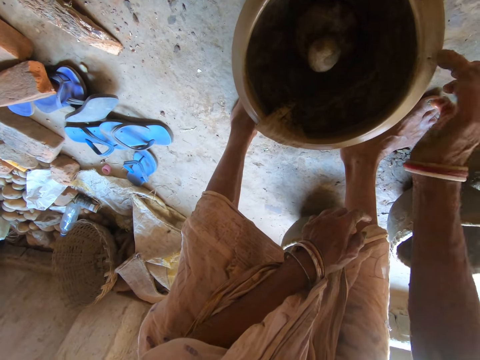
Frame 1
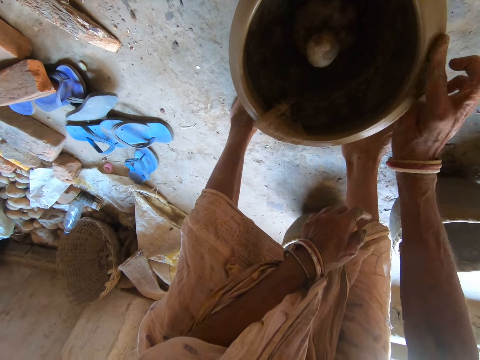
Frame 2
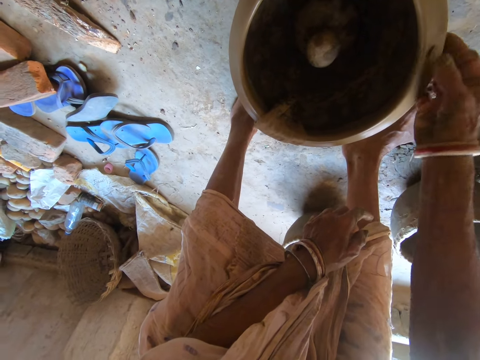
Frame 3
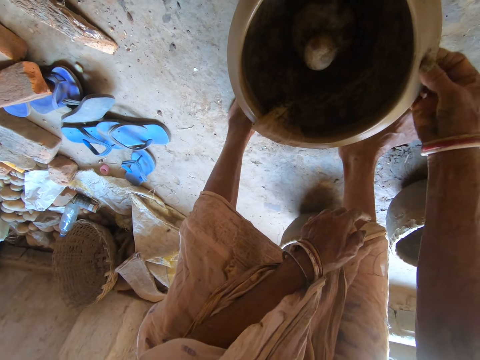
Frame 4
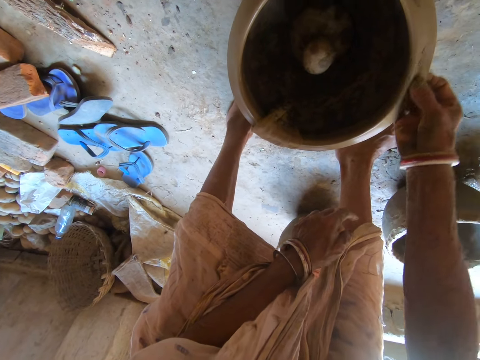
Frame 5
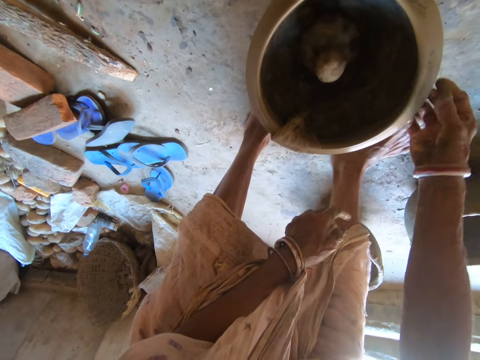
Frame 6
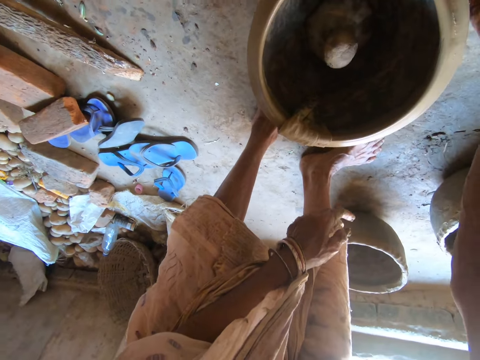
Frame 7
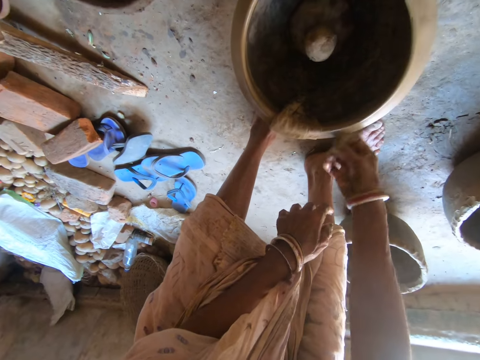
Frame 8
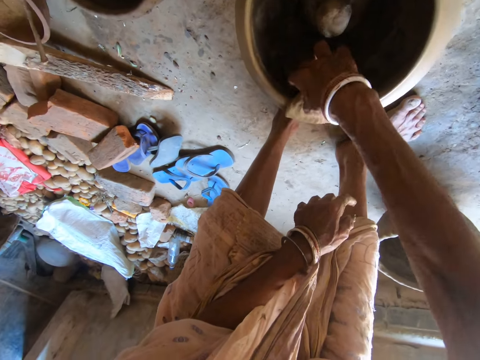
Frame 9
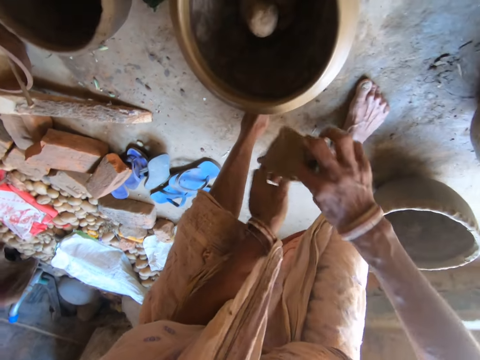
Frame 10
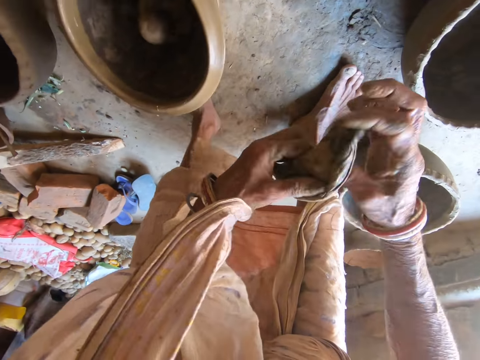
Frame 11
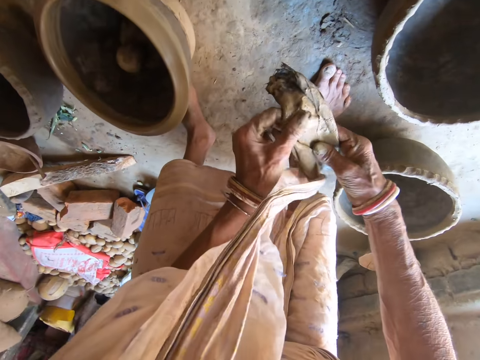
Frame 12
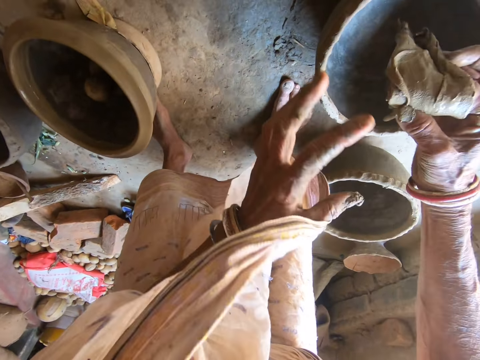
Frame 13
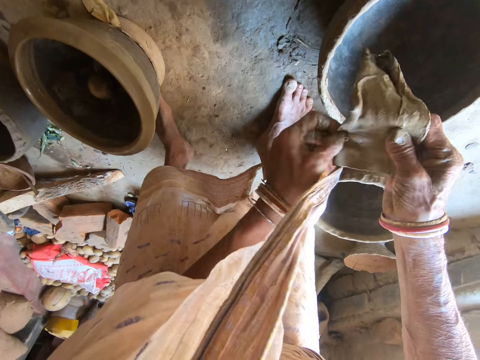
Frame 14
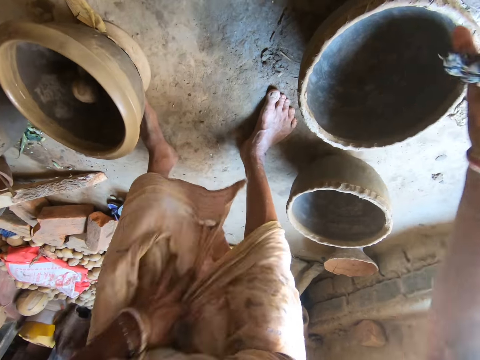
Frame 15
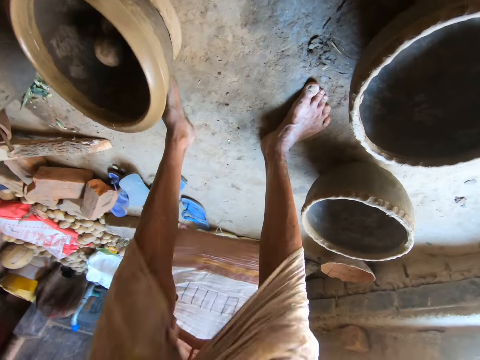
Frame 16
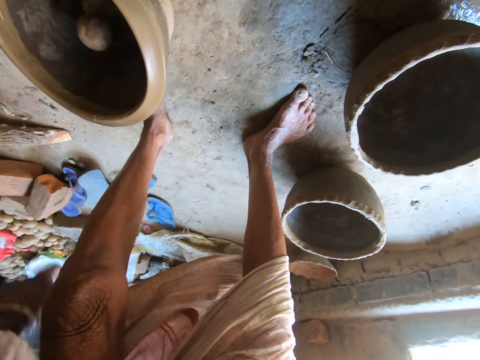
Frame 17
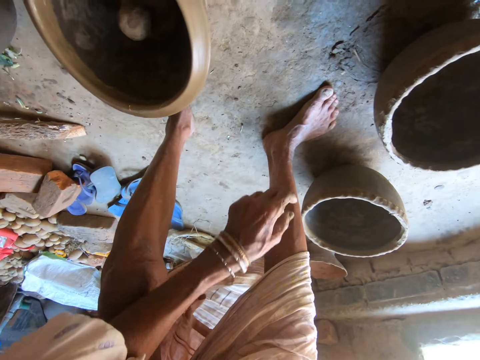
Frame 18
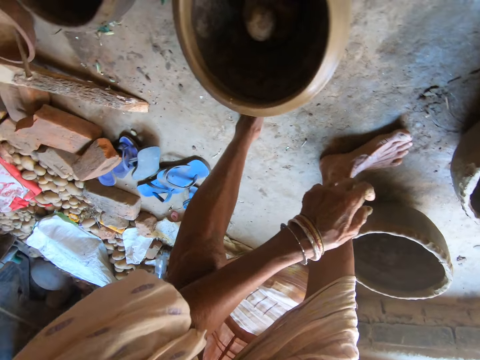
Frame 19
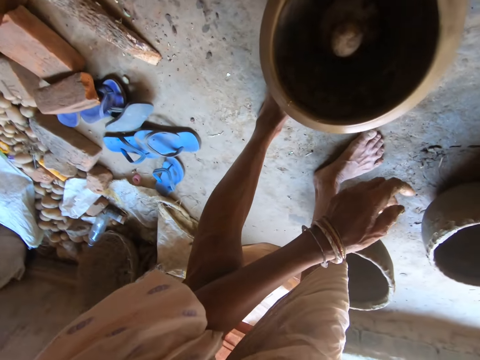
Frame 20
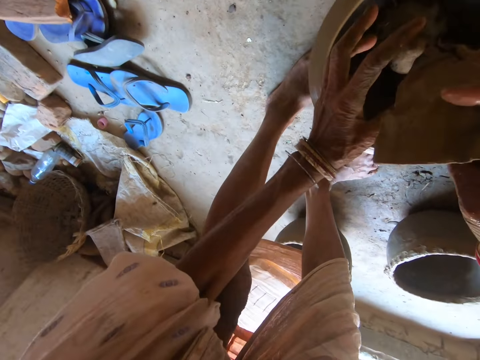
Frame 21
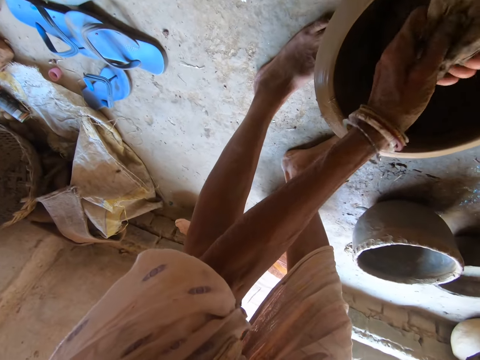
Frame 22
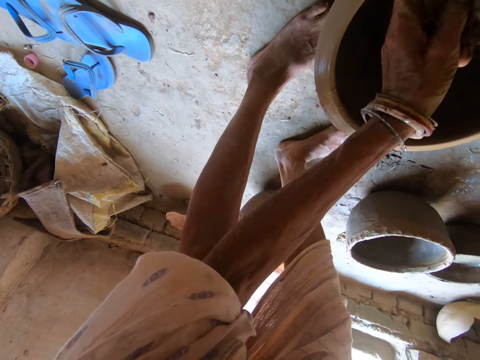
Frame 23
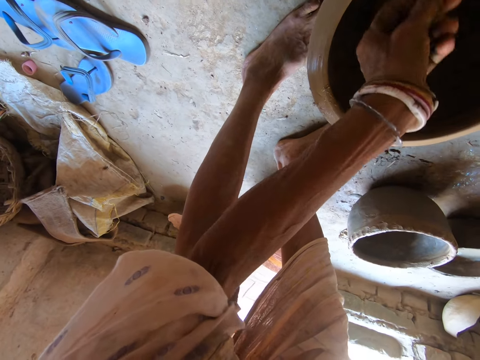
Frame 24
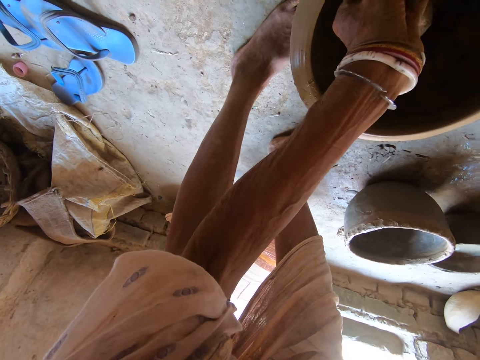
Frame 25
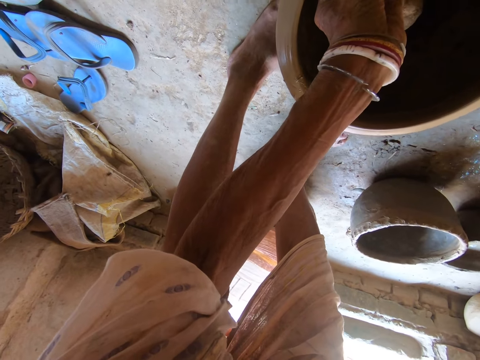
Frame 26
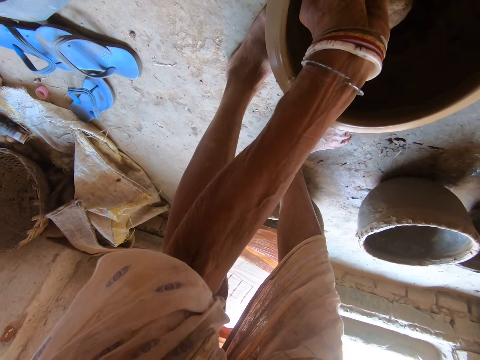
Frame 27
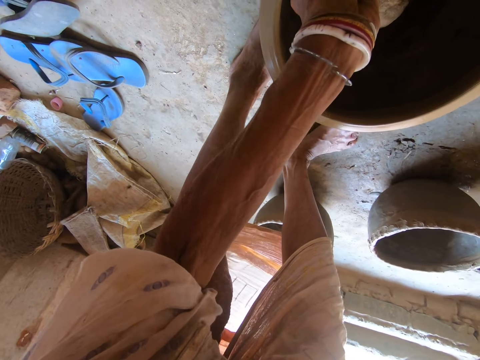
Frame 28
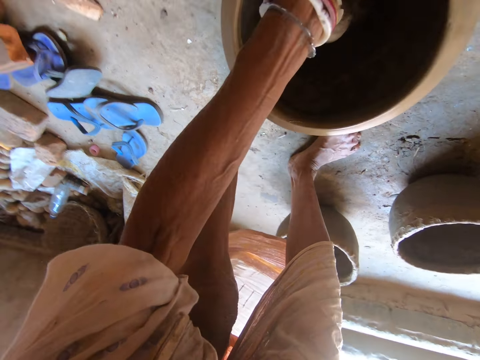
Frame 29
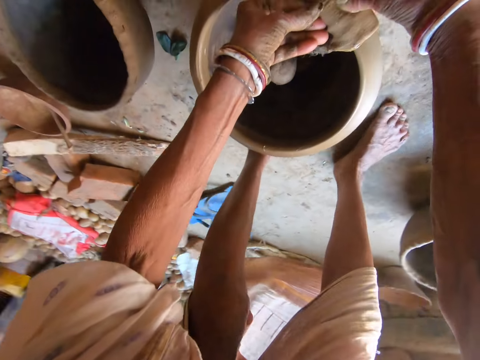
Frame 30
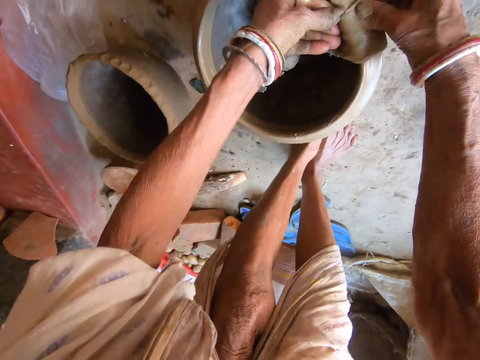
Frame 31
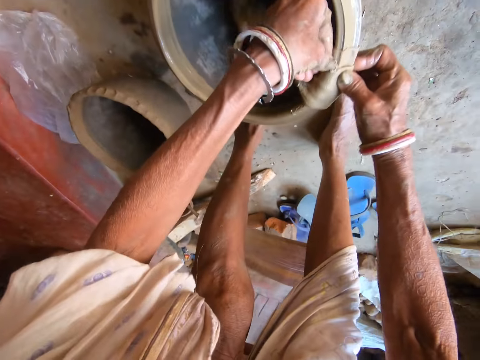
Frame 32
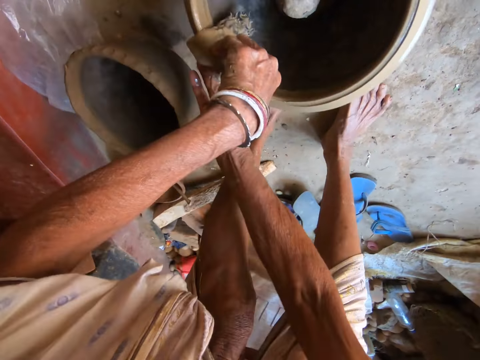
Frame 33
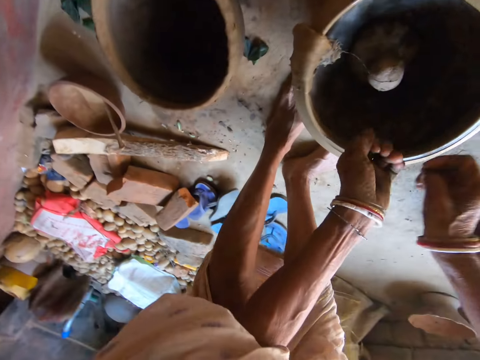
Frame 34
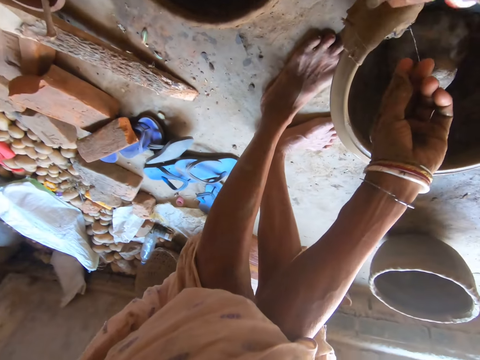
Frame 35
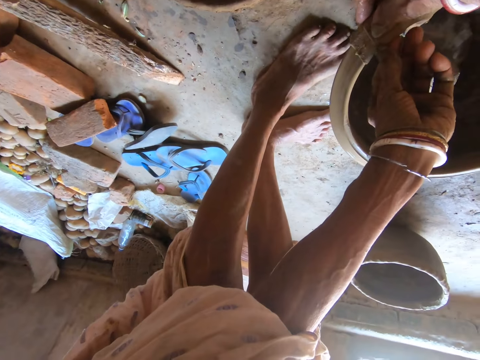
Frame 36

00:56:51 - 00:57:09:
The camera wearer picks the wet napkin or piece of cloth from the flower pot with her right hand. She adjusts the wet napkin with both hands. She folds the piece of cloth. She adjusts her wrapper with her left hand. She dips the piece of cloth in water. She adjusts the wet napkin with both hands. She cleans the clay flower pot with the wet napkin in both hands. She smoothens the pot with the piece of cloth.

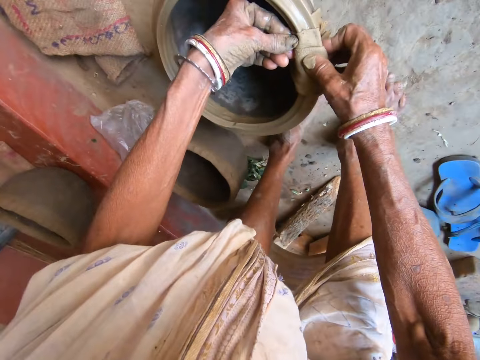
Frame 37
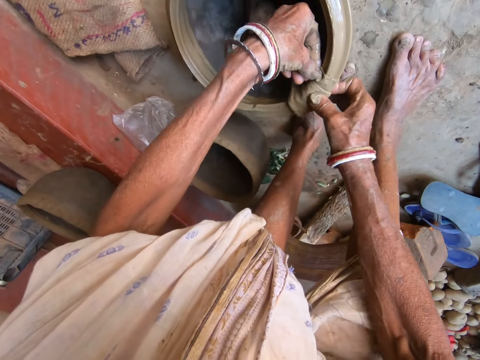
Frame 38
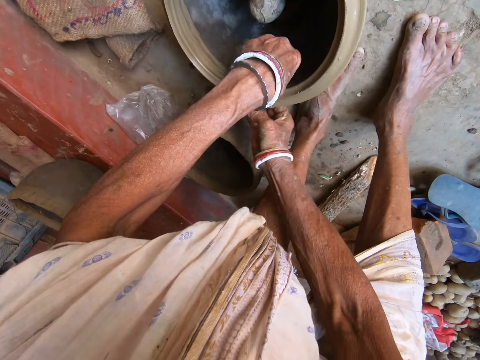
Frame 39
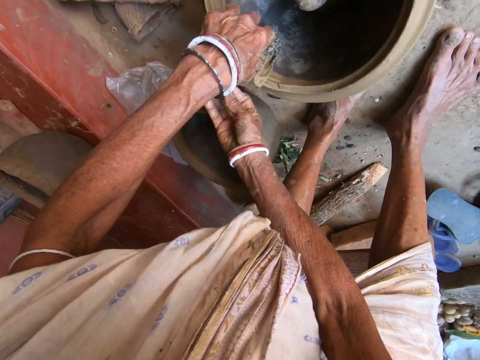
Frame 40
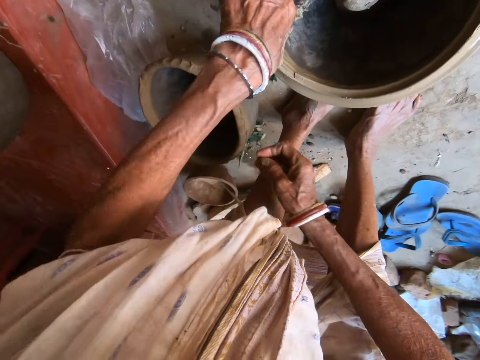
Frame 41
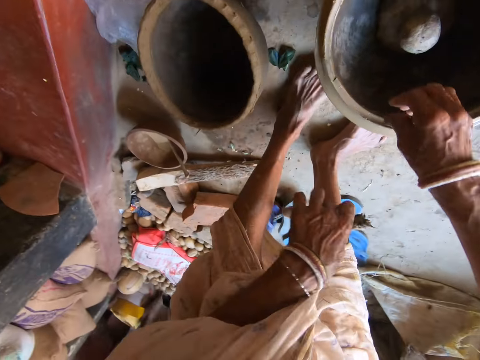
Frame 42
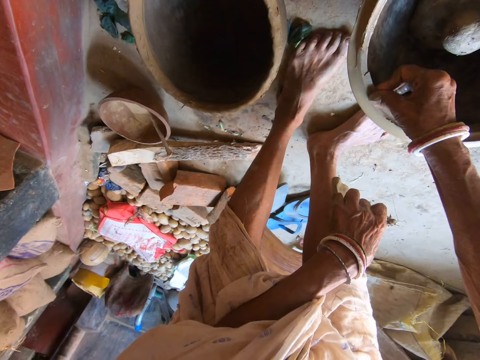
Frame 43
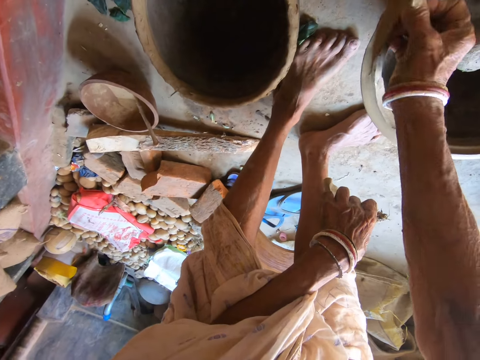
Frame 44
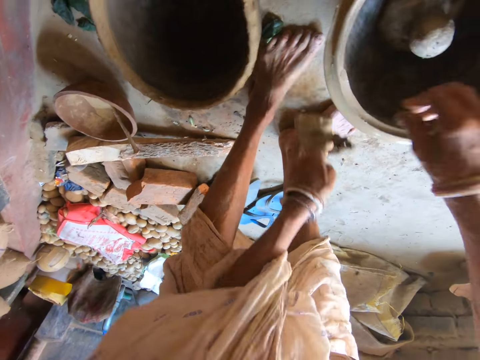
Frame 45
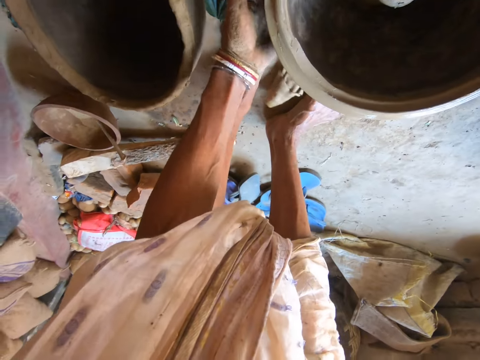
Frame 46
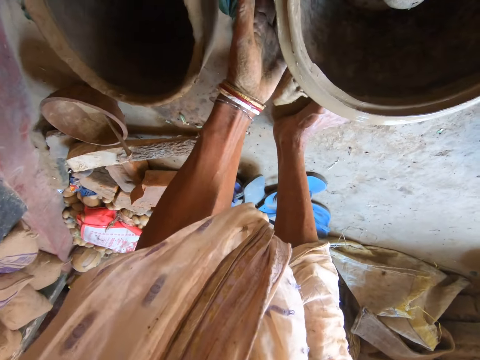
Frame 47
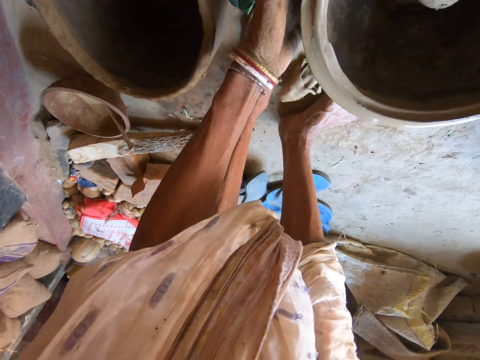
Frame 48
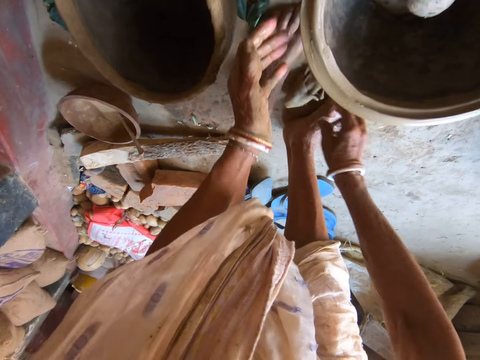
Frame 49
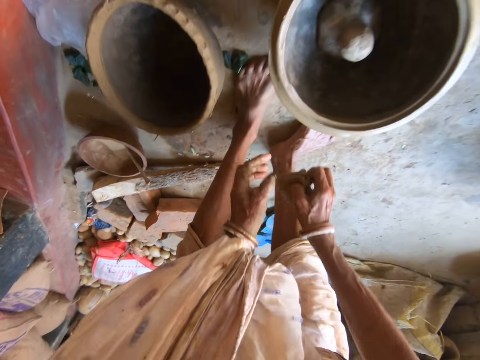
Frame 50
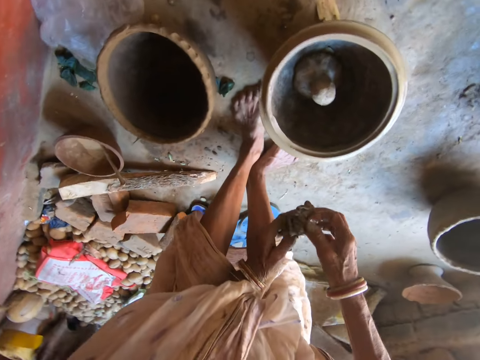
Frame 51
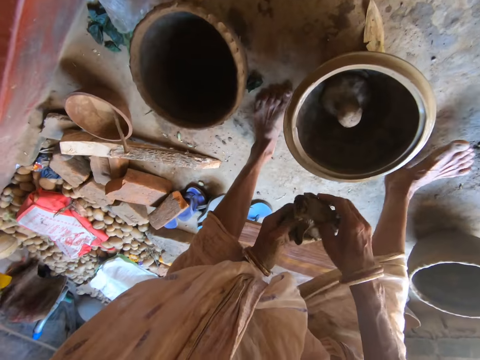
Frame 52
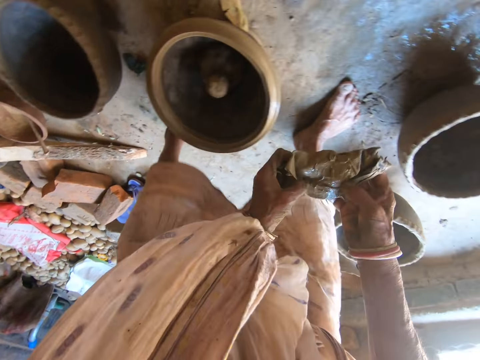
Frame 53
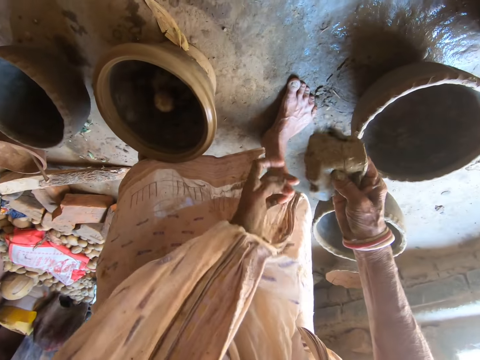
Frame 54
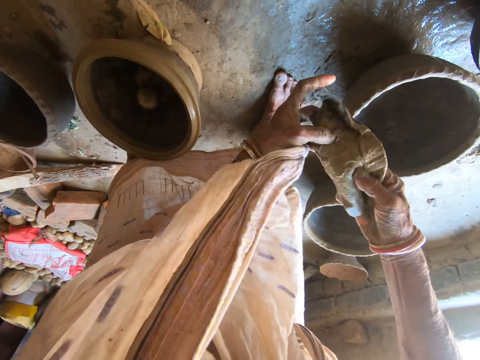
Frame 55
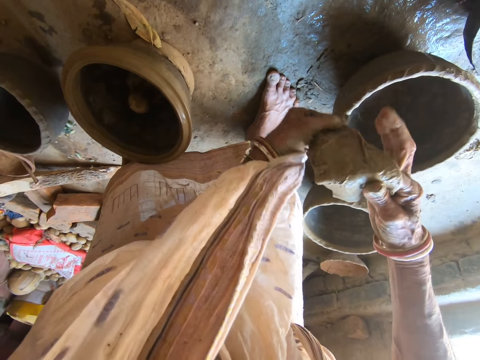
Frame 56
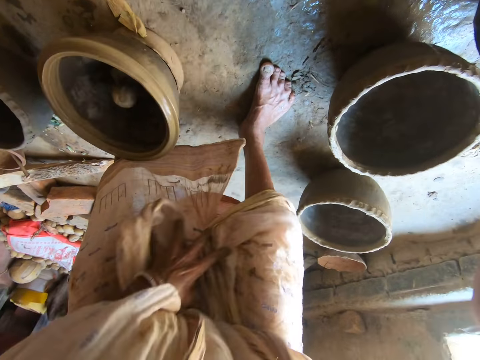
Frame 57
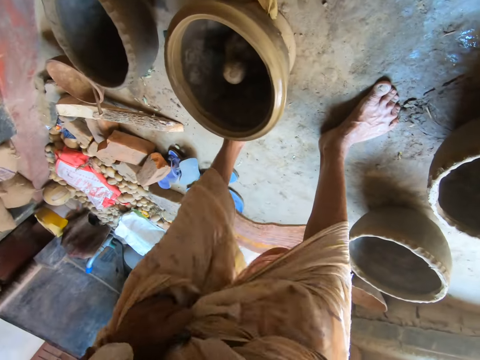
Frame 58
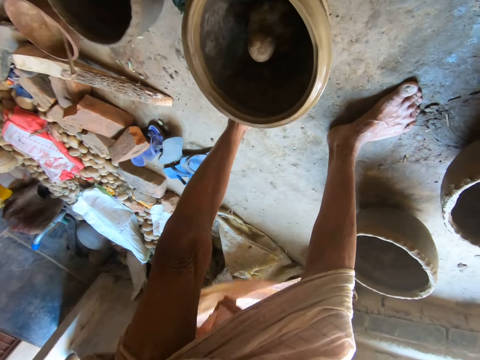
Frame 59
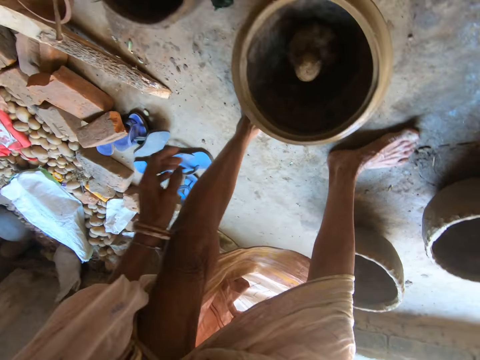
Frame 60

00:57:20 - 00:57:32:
The camera wearer removes the wet napkin or piece of cloth from the clay flower pot with her left hand. She smoothens the clay flower pot with her right hand. She smears the clay on the pot with her hand. She adjusts the clay flower pot with both hands. She drops the piece of cloth on the floor. She rotates the pot on the pot holder. She picks the wet napkin from the floor with her right hand. She adjusts the wet napkin with both hands. She folds the piece of cloth. She adjusts her wrapper with her left hand. She dips the piece of cloth in water.
